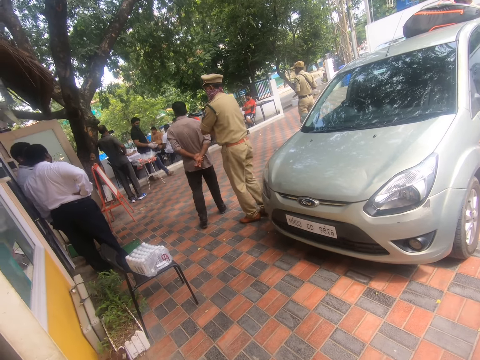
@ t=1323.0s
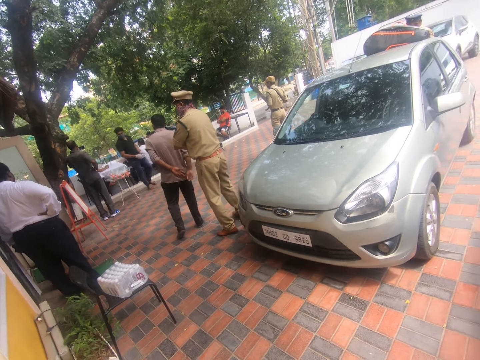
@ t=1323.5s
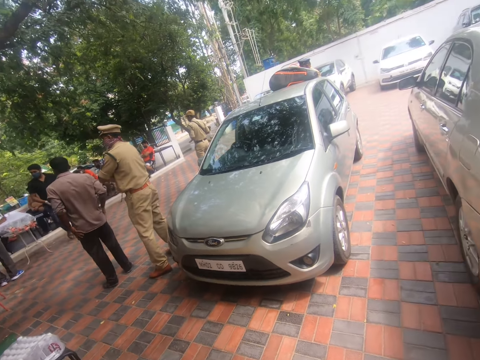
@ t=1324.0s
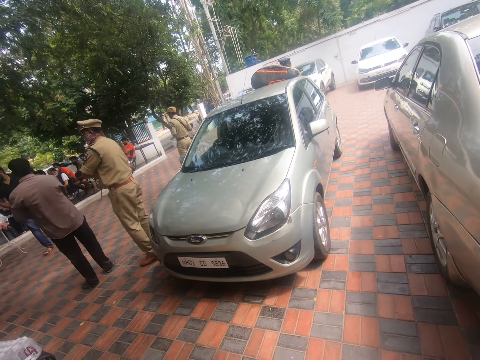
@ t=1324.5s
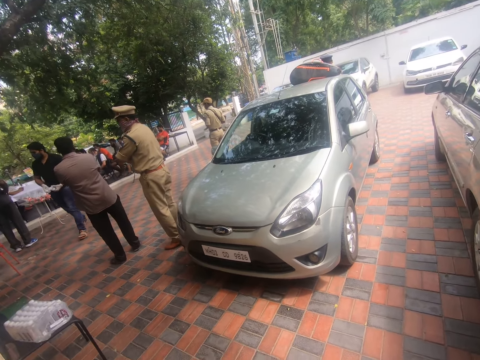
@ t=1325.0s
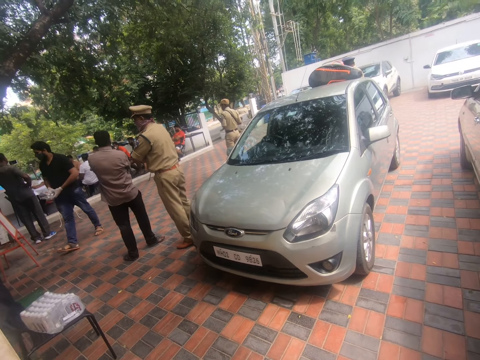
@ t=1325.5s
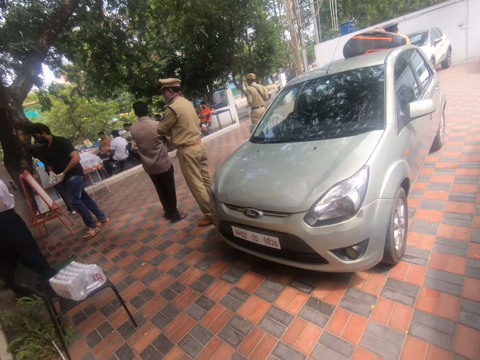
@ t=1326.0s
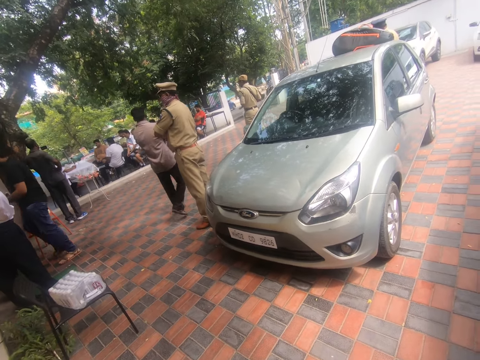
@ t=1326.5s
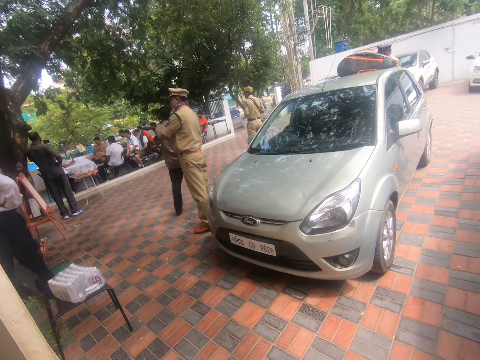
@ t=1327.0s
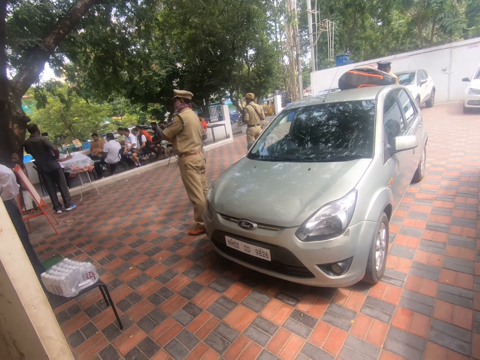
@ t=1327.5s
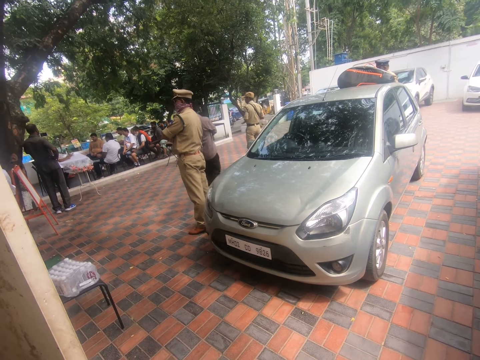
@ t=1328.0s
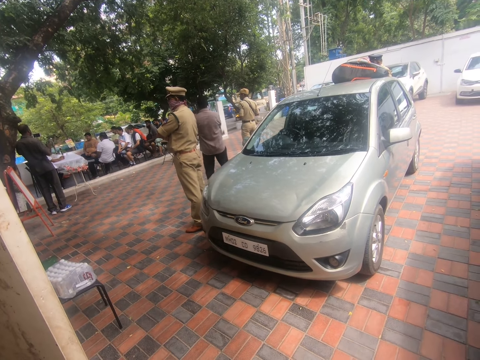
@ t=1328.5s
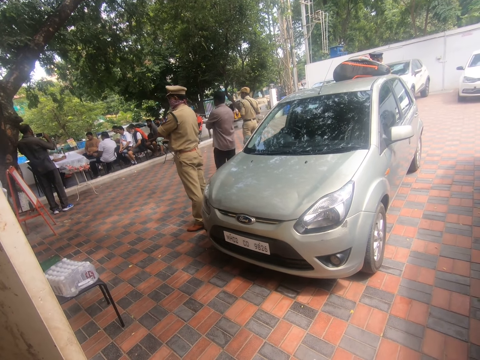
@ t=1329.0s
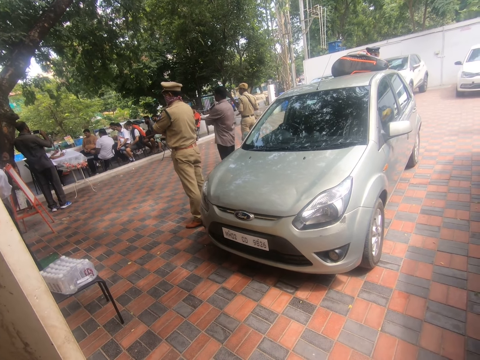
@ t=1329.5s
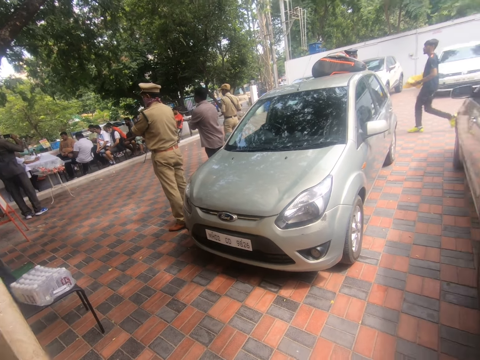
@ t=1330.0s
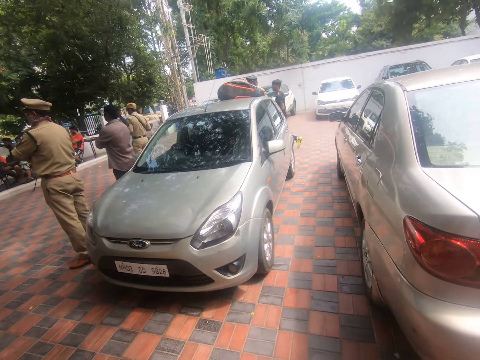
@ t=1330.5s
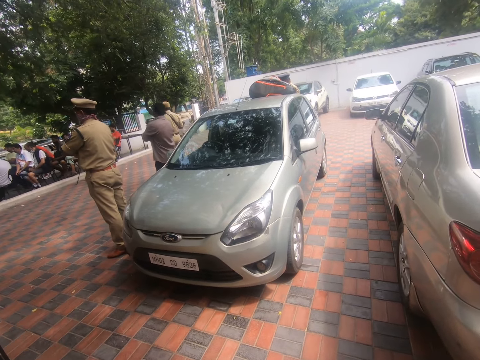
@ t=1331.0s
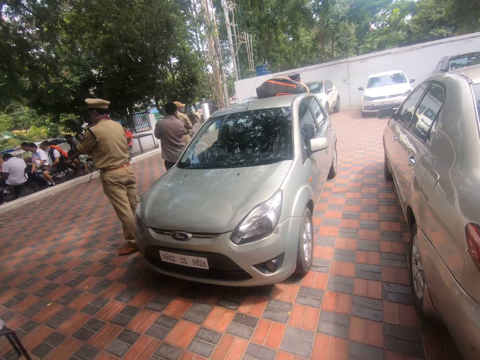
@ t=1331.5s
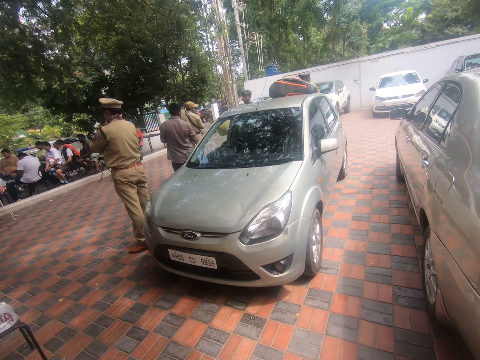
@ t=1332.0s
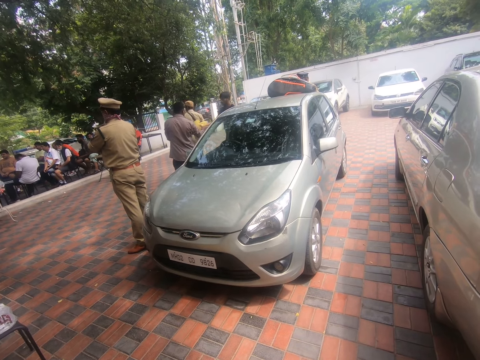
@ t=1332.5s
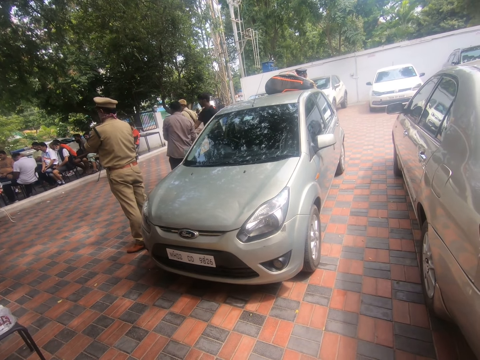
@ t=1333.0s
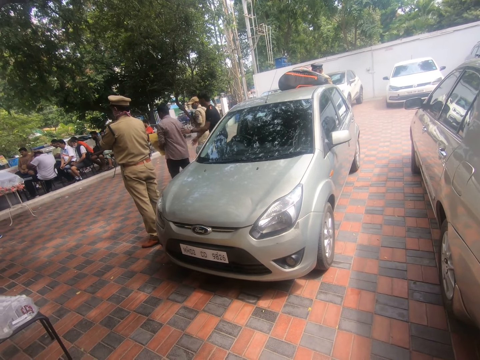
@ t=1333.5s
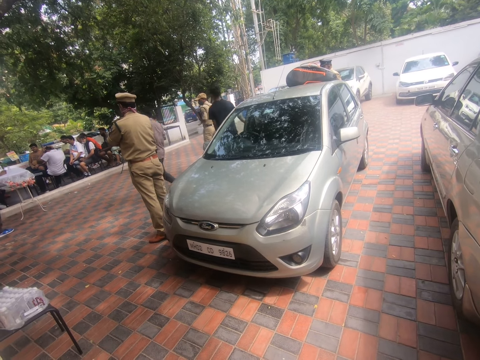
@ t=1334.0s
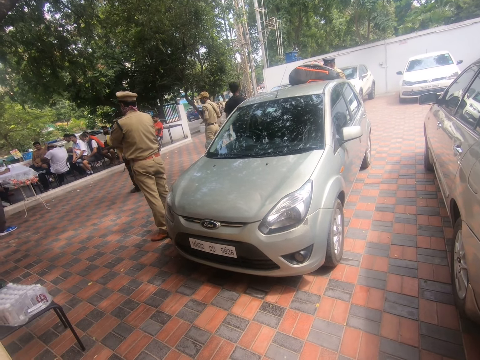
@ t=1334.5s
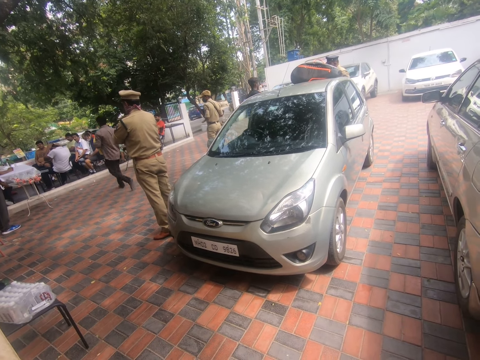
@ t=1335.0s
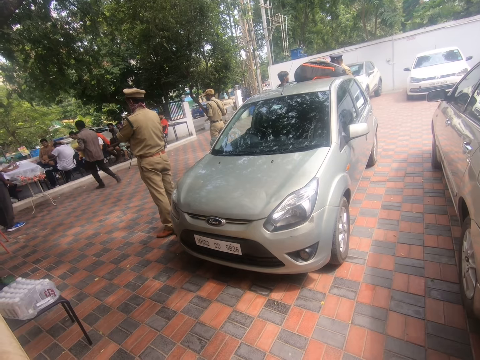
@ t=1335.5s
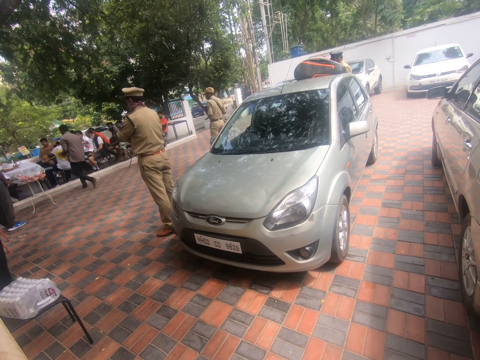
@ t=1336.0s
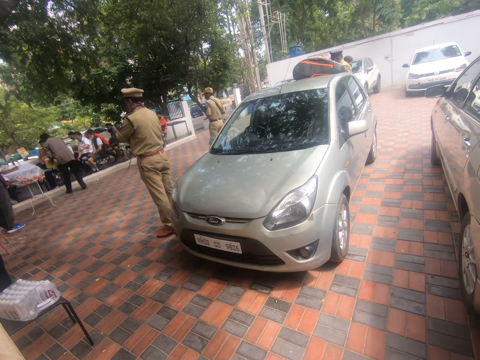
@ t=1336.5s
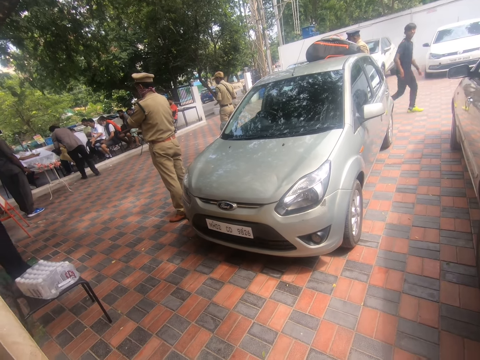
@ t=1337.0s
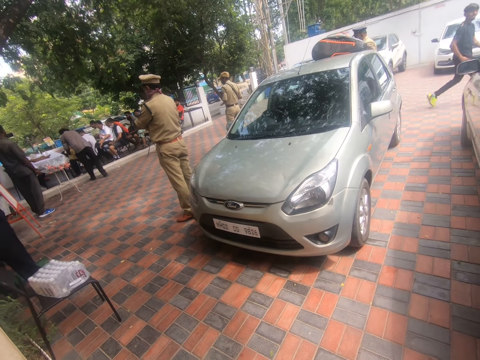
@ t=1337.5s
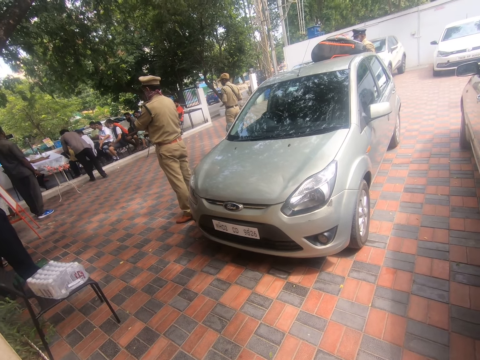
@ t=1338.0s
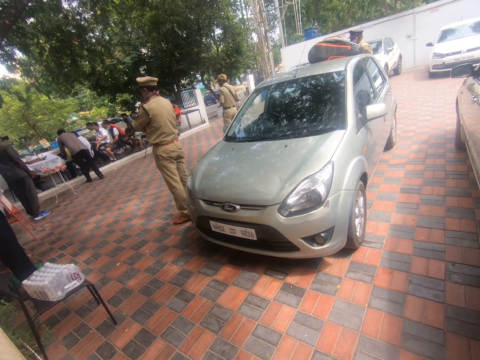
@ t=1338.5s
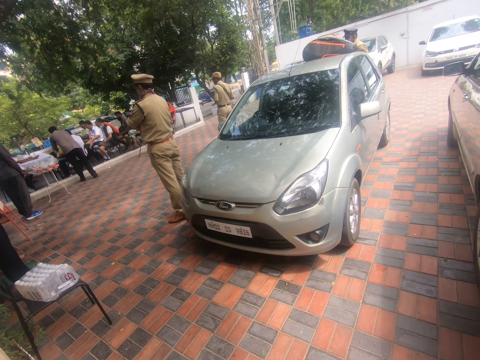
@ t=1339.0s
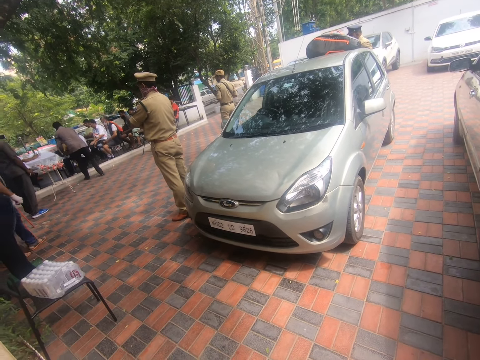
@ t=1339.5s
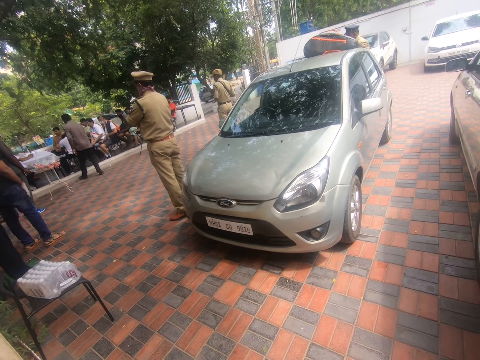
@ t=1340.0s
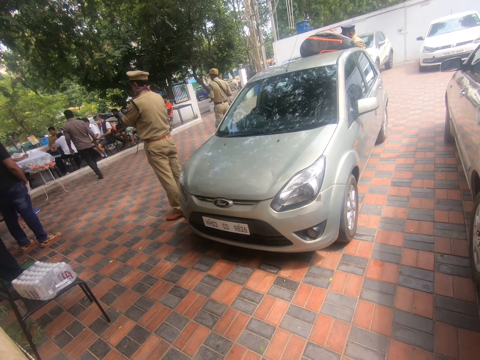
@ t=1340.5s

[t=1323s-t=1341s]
The camera wearer looks around. A man passes a bag in his right hand to another man. The first man places his left hand on the back of the other man. The other man passes the bag in his hands to a third man.

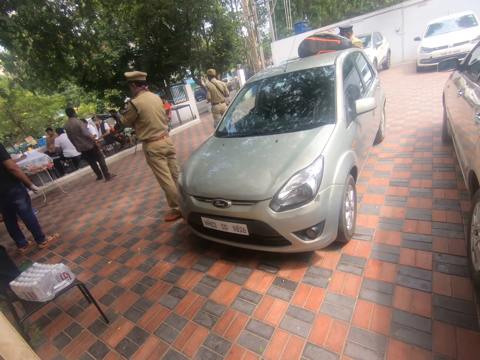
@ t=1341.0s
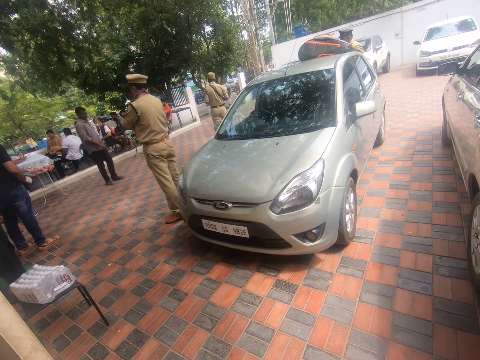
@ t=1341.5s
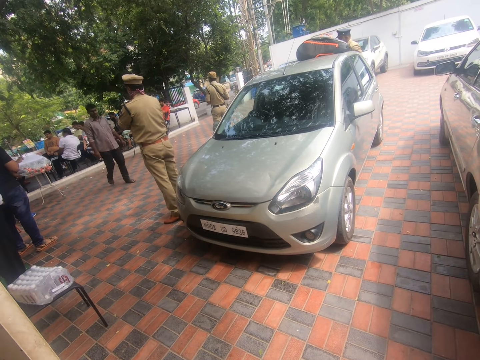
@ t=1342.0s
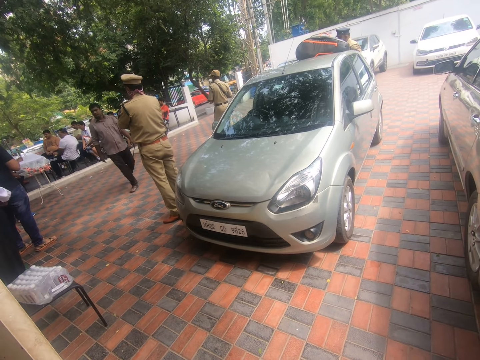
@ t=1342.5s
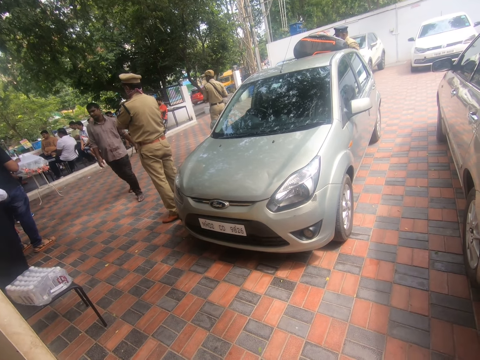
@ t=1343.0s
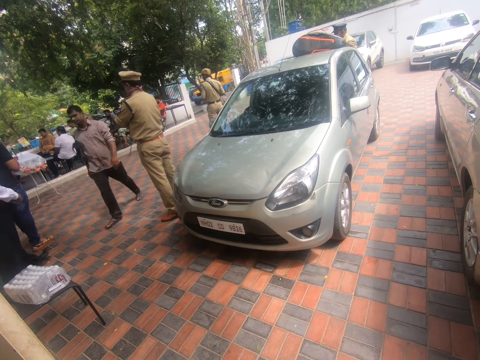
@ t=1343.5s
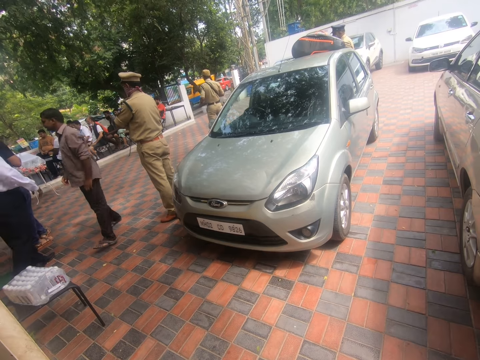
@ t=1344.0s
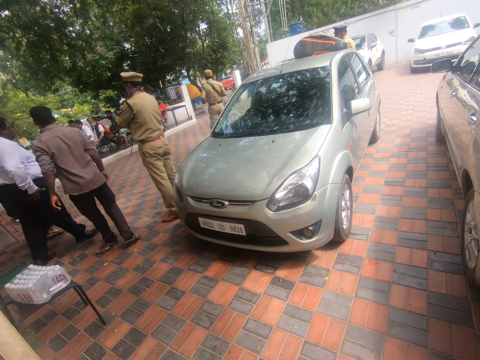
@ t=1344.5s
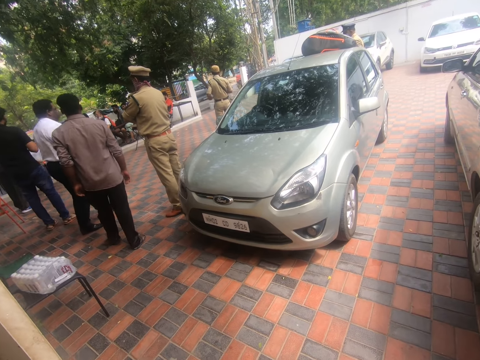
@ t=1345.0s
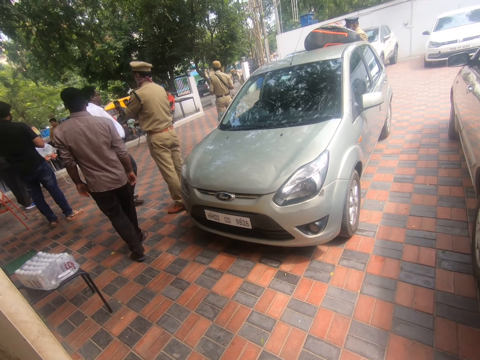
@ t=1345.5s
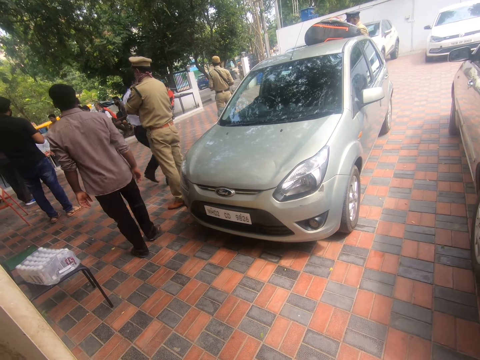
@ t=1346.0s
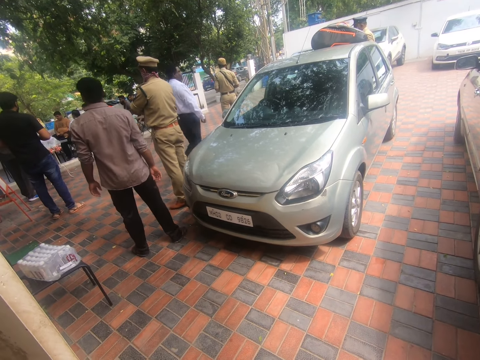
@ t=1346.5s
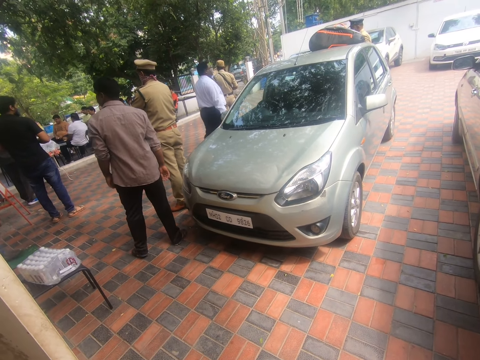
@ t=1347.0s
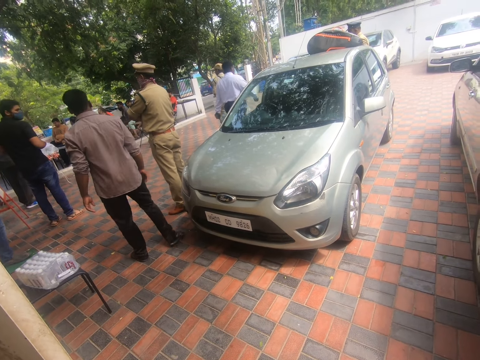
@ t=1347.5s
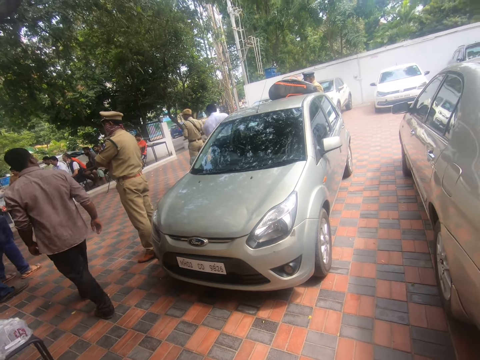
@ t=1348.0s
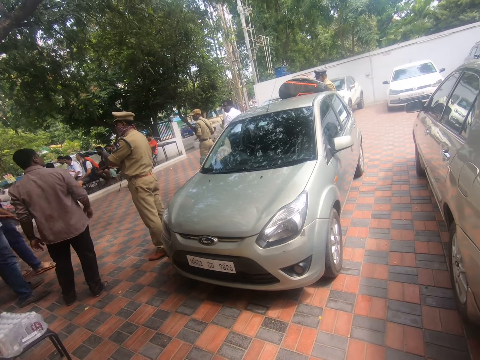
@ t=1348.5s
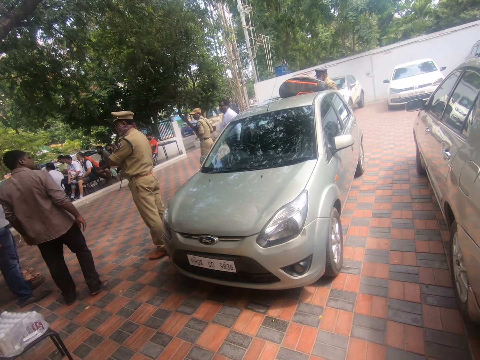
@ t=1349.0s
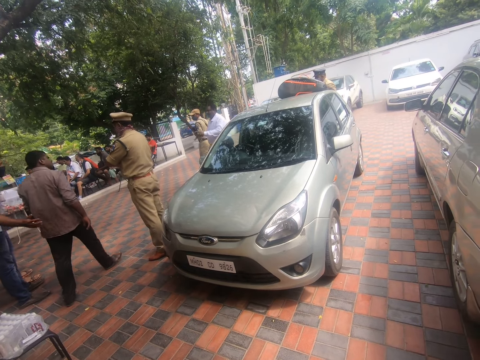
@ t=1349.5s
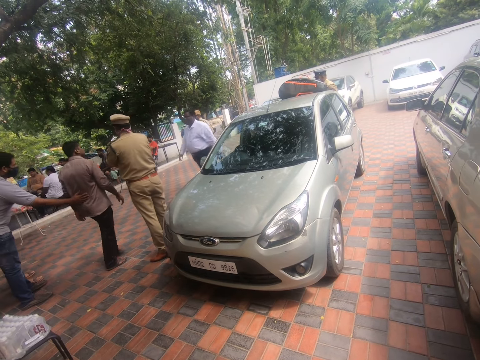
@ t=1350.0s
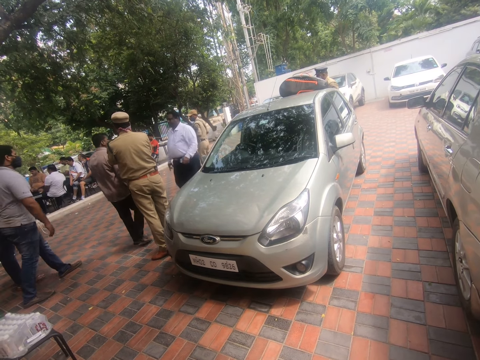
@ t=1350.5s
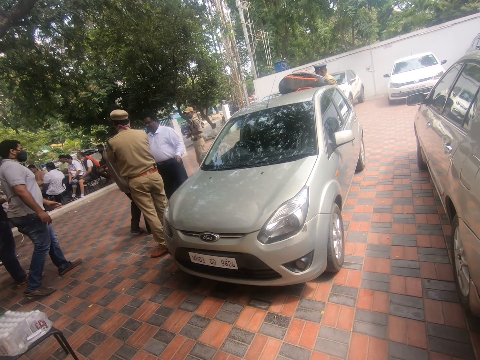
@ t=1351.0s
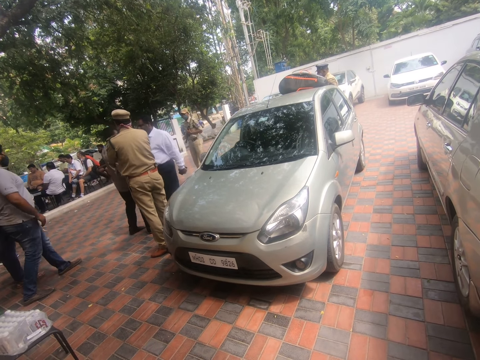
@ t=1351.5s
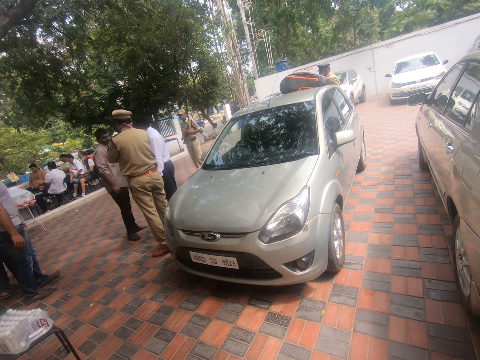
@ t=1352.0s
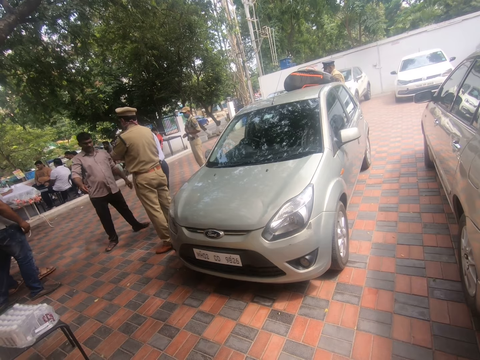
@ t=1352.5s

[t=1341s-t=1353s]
The man interacts with another man. A third man touches the back of the first man with his right hand.
